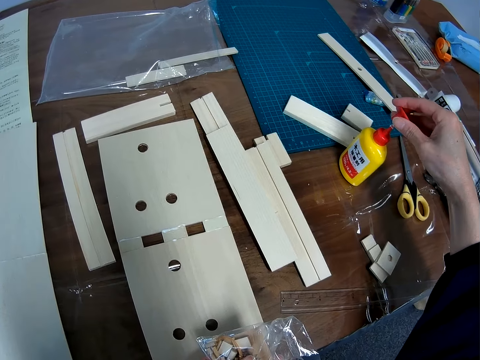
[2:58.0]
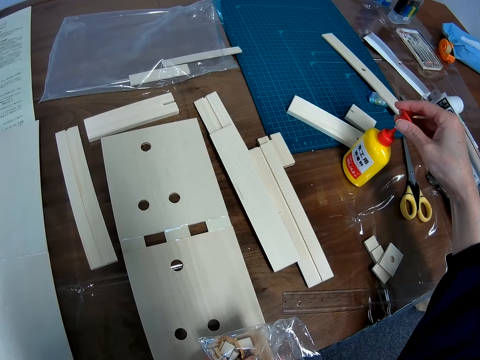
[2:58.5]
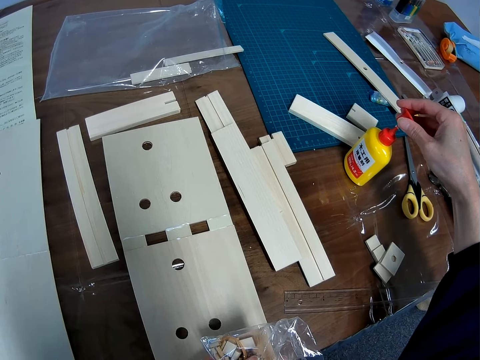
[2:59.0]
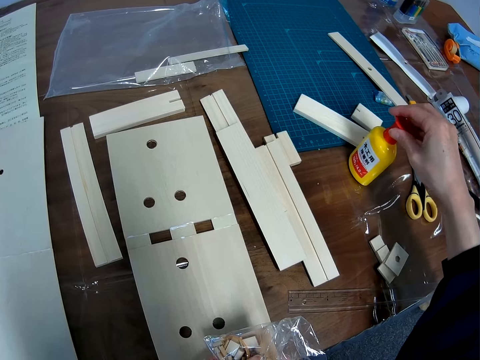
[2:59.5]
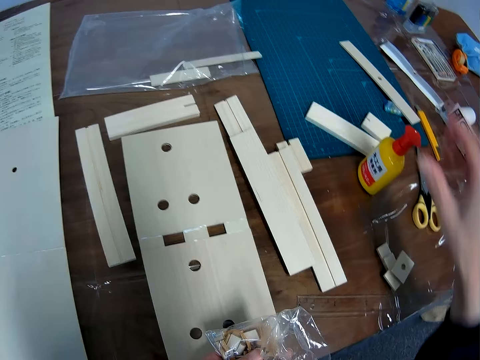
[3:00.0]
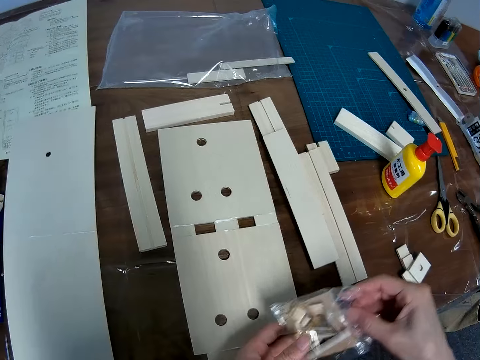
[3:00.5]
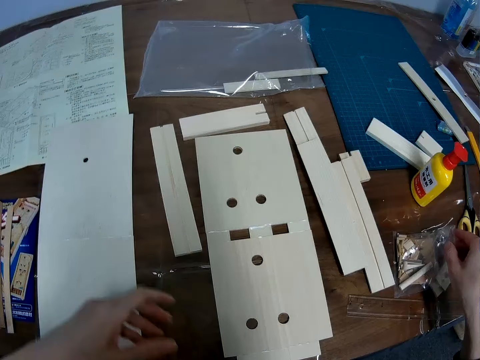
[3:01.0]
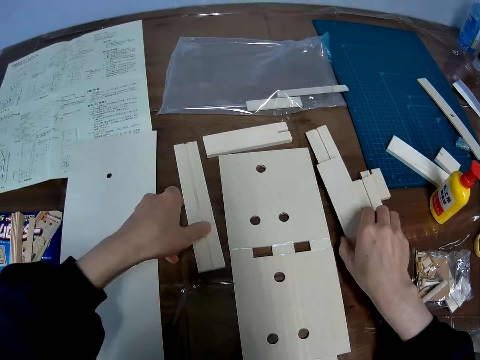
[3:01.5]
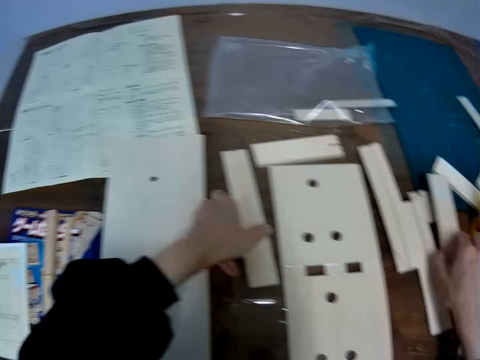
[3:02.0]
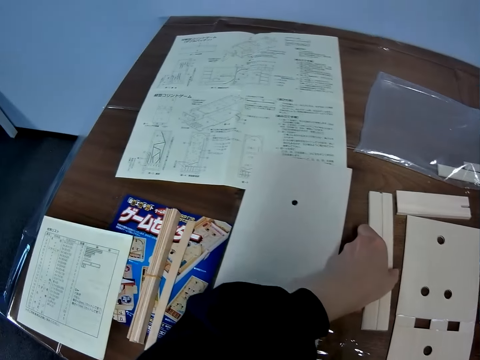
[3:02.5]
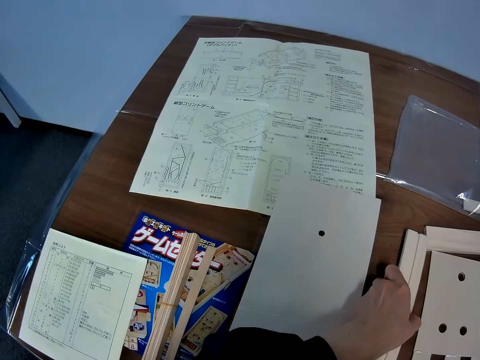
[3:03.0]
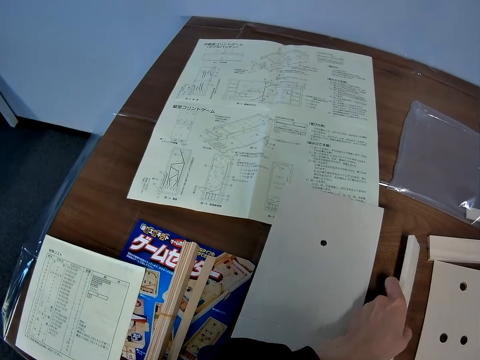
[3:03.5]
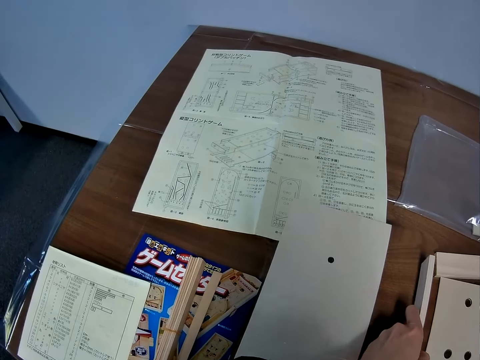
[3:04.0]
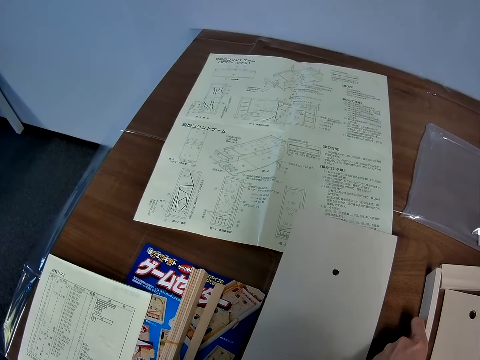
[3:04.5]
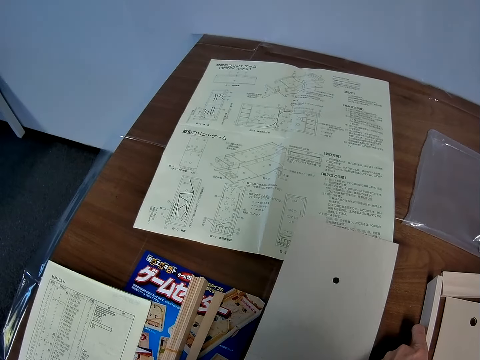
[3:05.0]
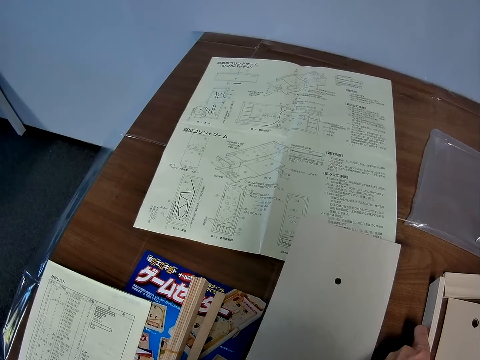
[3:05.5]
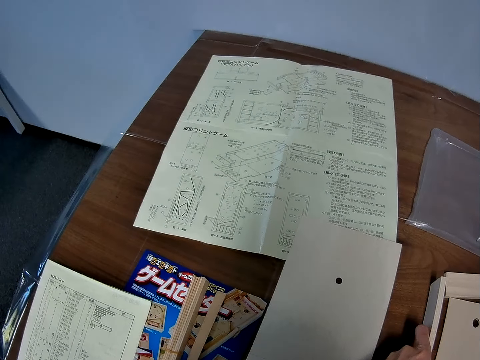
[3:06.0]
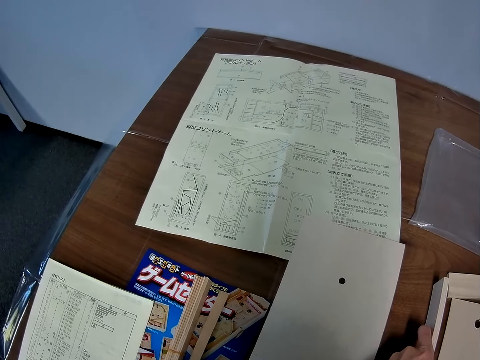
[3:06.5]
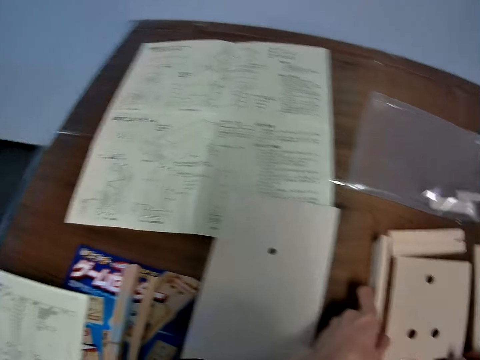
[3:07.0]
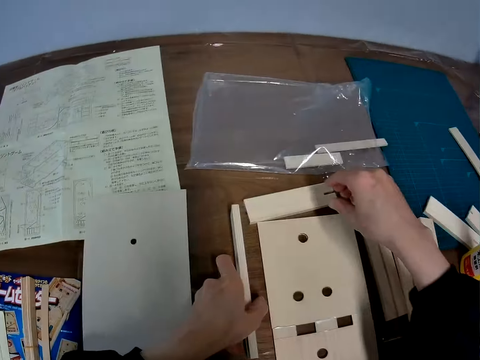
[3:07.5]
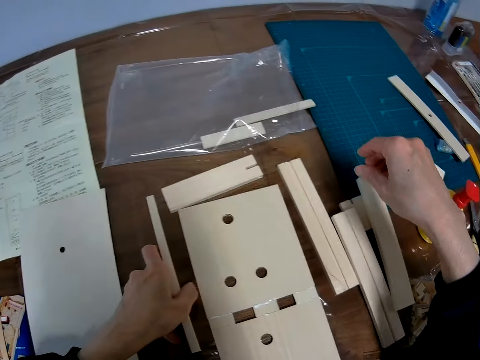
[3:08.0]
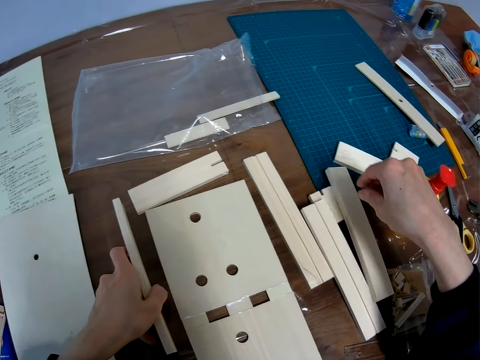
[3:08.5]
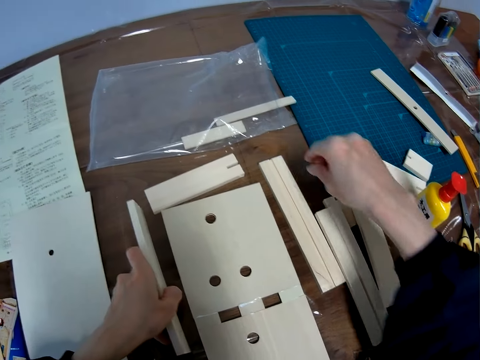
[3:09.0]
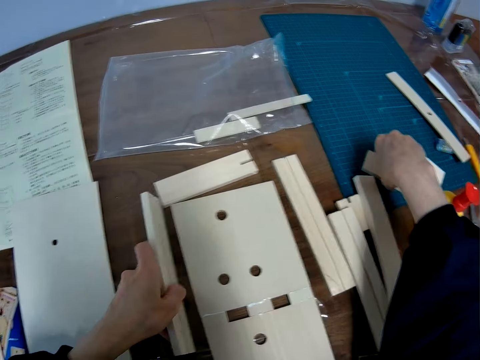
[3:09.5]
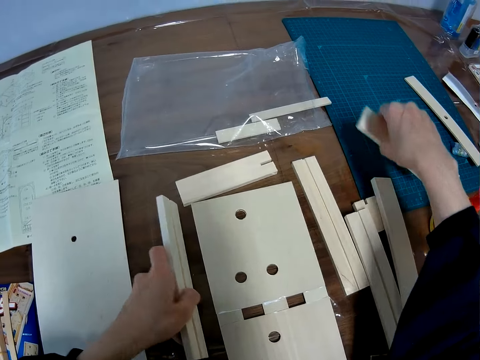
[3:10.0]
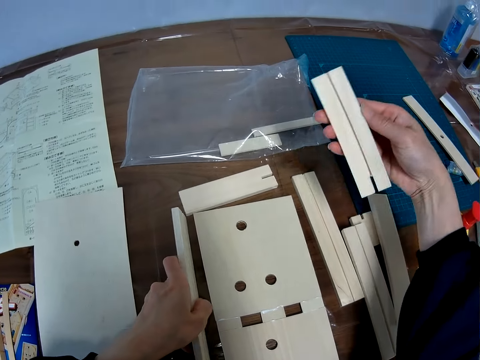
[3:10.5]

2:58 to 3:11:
The camera wearer passes the bag to the right hand. He drops the nylon of papers on the table. He moves pieces of board wood or model pieces with his hands. He turns the model piece. He looks at the blueprint again. He picks another board wood from the table.

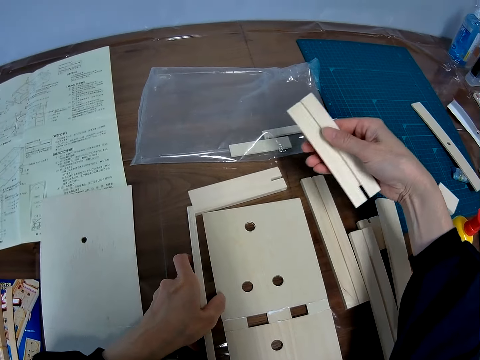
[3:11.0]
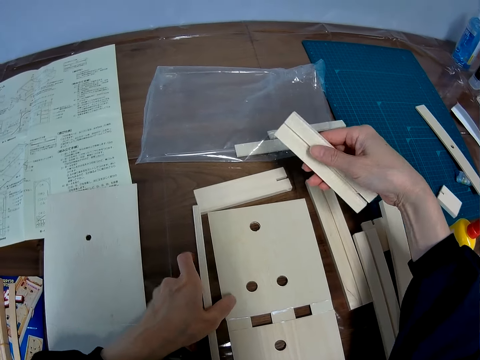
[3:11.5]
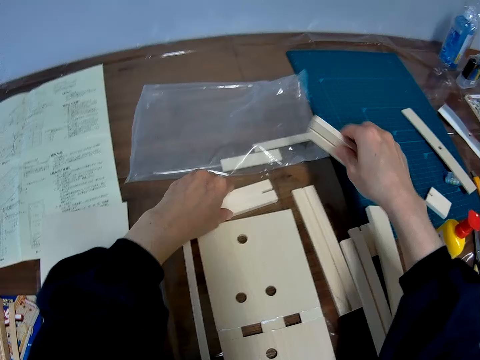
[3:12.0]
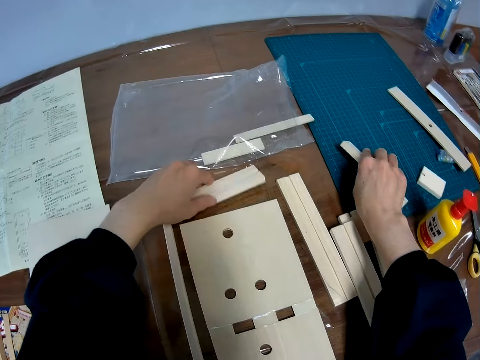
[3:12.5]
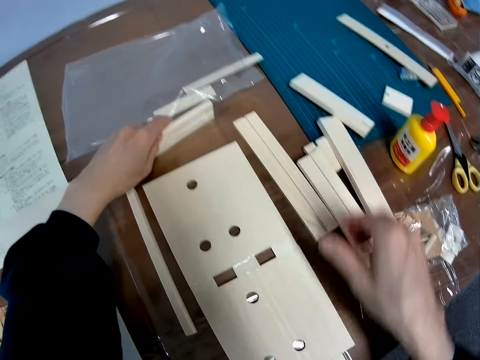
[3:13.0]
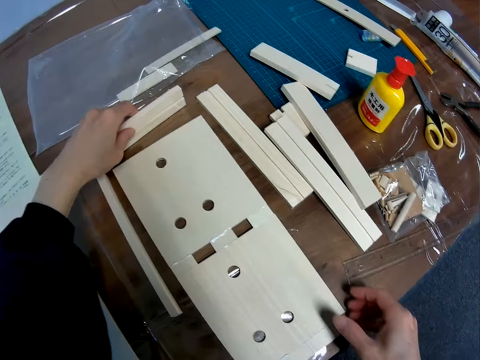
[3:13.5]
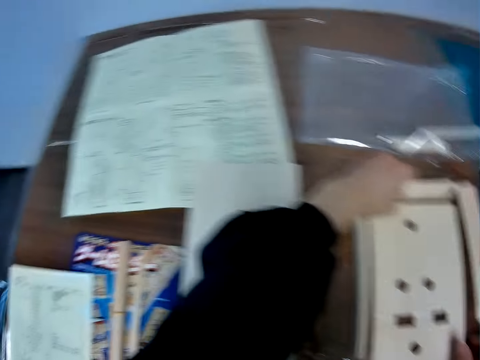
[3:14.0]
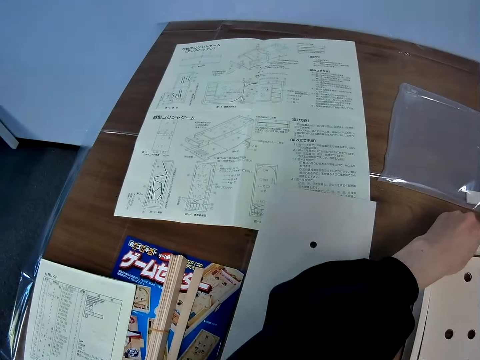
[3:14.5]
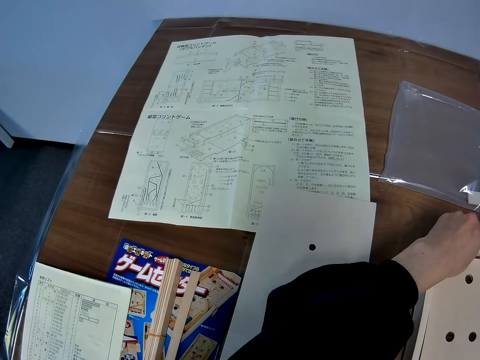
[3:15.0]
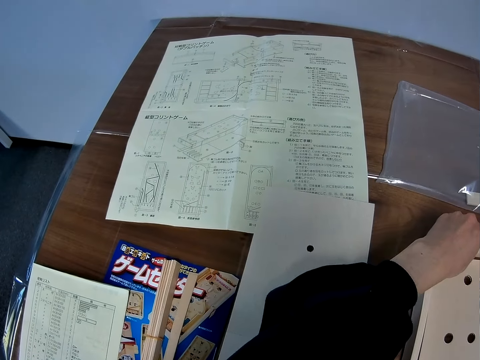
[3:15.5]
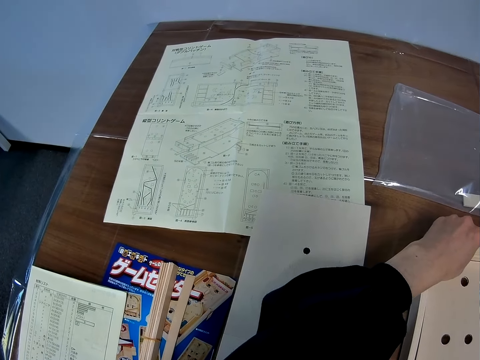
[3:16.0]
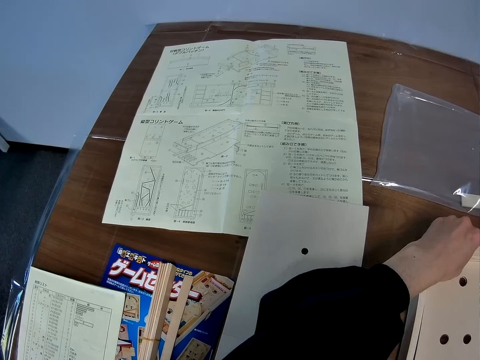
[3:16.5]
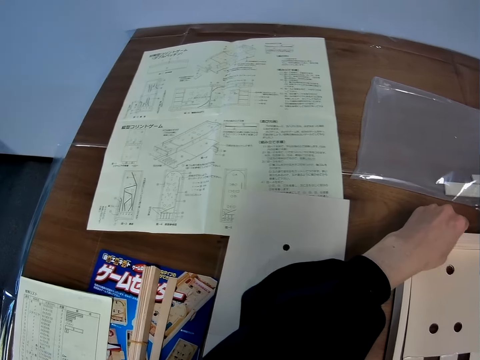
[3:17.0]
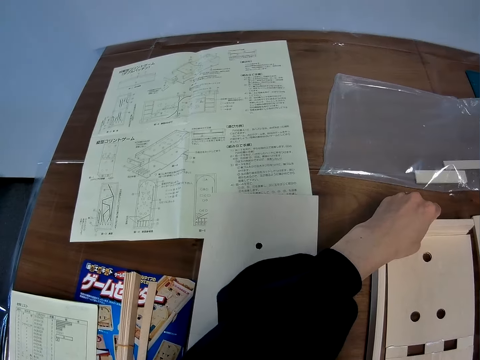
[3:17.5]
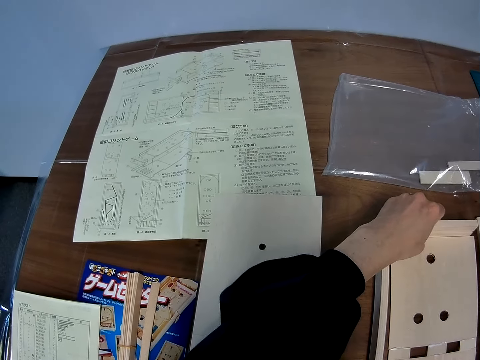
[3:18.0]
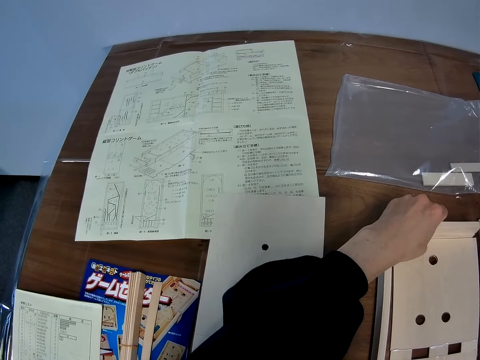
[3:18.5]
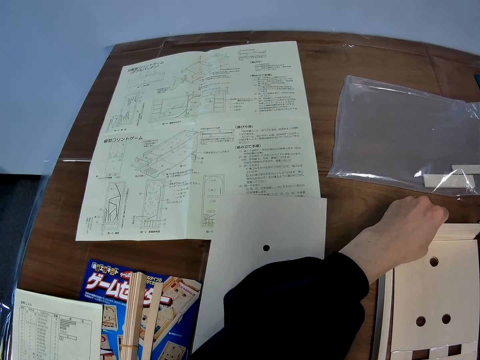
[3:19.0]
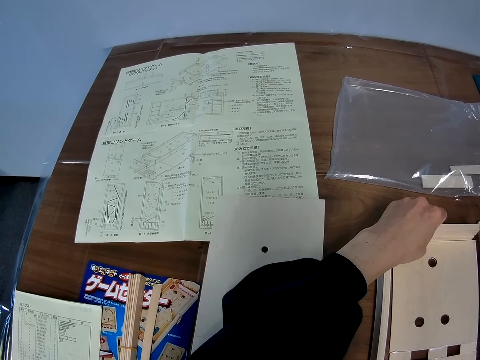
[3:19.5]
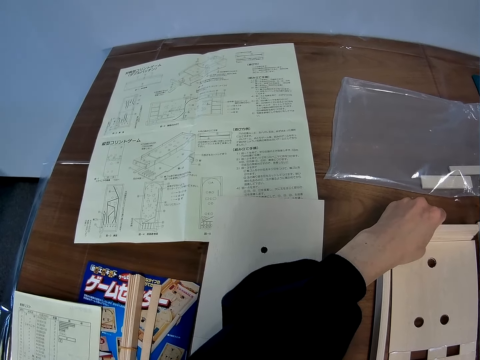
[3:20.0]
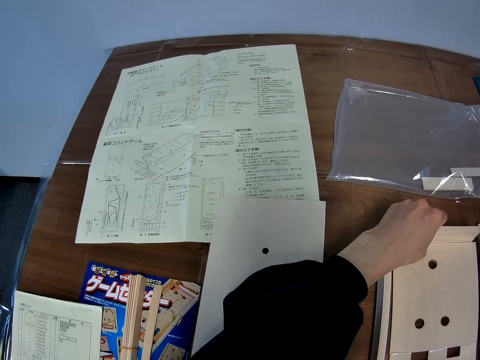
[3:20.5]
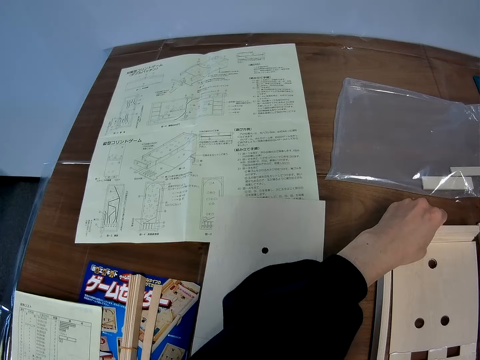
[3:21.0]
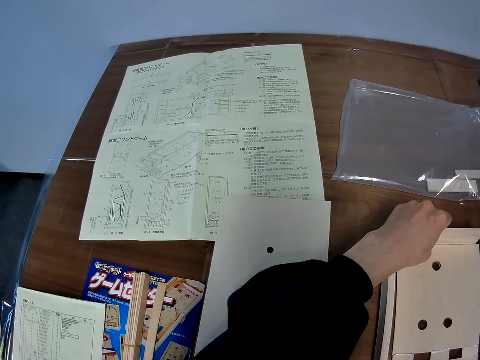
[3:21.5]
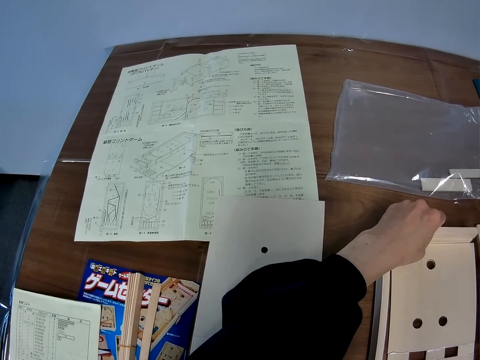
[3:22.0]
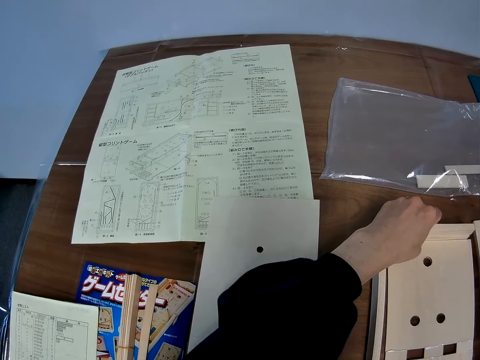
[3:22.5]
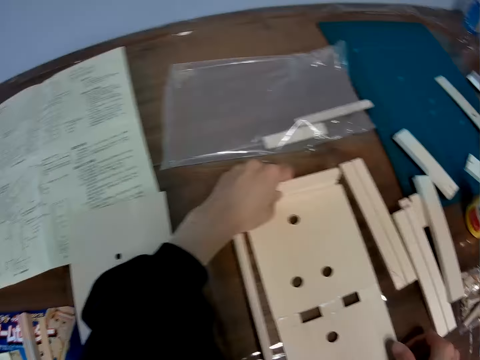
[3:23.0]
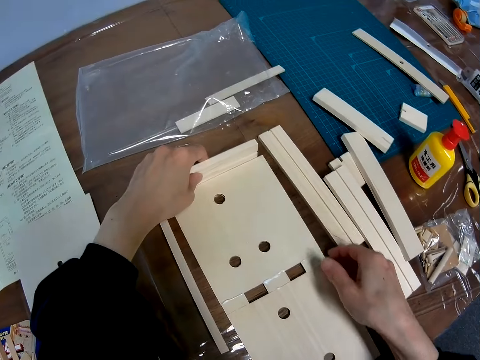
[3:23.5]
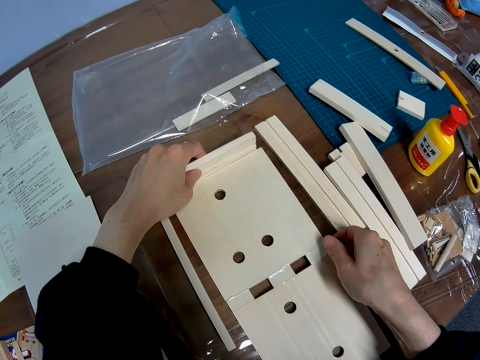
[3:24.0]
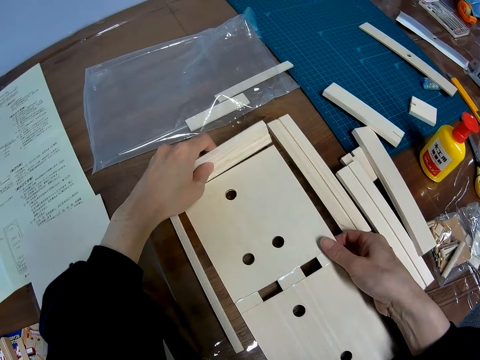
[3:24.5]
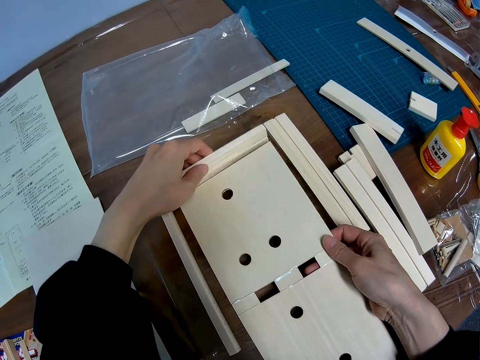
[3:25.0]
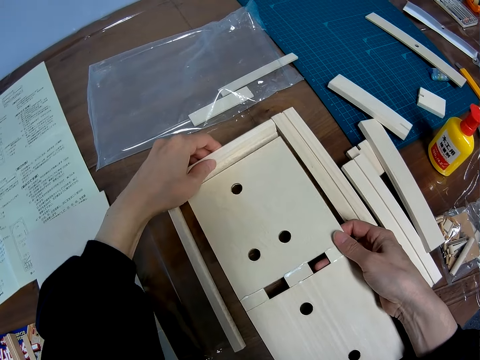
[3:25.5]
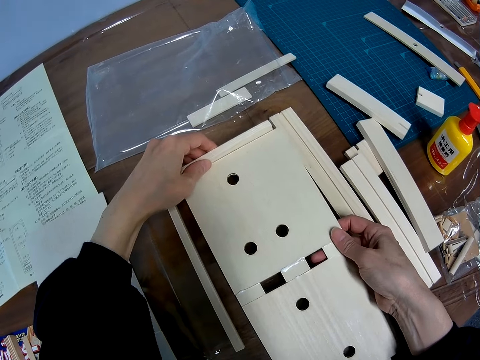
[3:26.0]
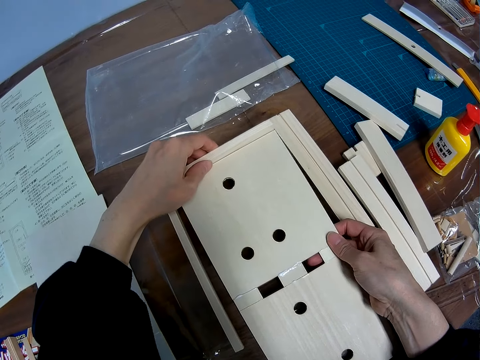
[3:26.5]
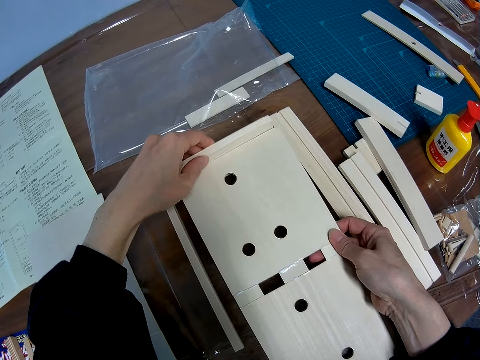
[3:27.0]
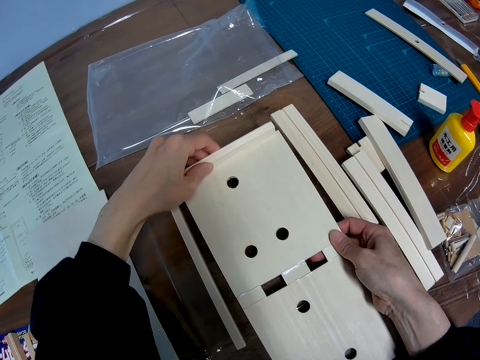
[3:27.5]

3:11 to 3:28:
The camera wearer turns the model piece. They pick another board wood from the table and drop the board wood on the table. They touch the model. They look at the blueprint again. They touch the model. They put two small board woods together with a big board wood. They lift the model.
